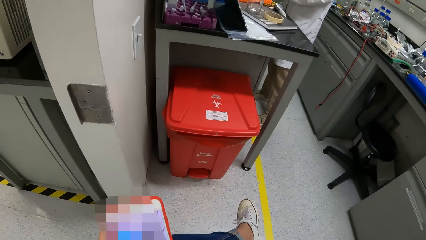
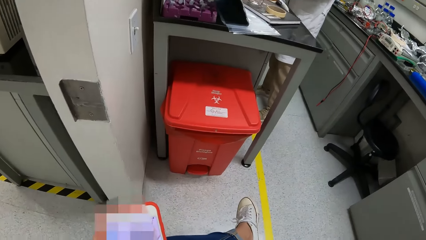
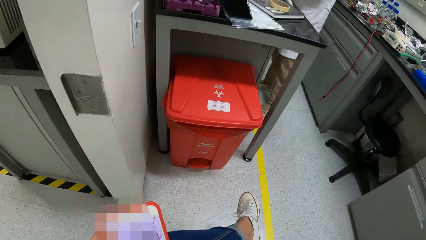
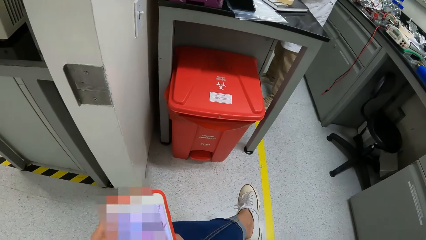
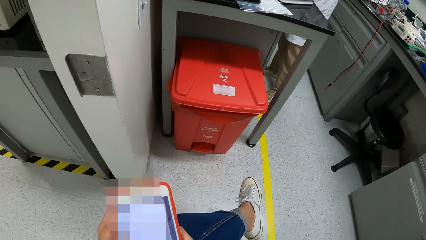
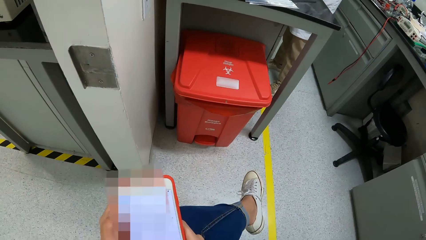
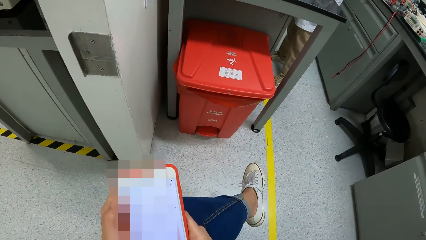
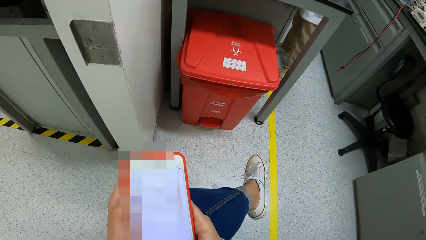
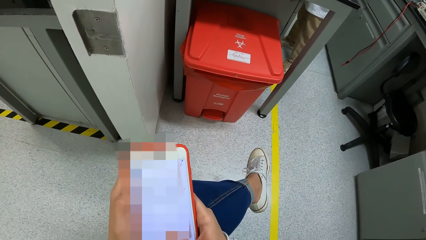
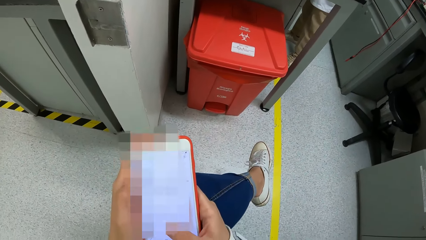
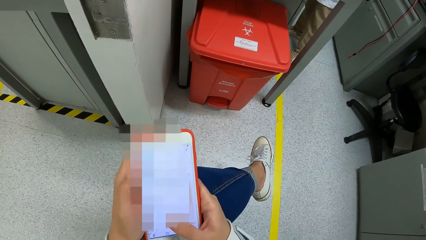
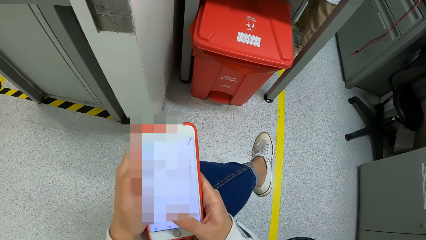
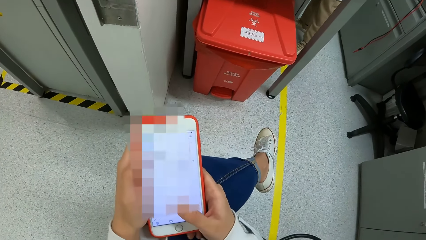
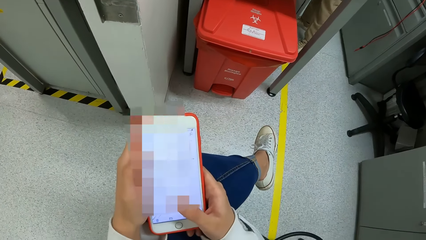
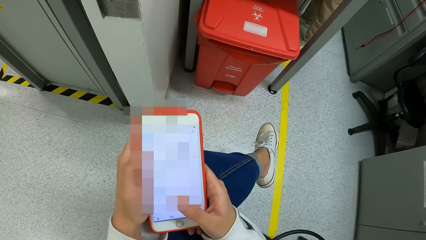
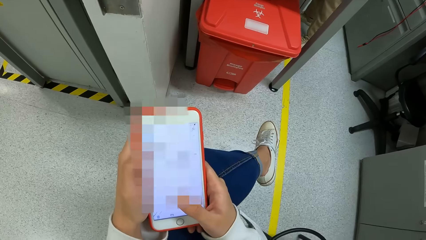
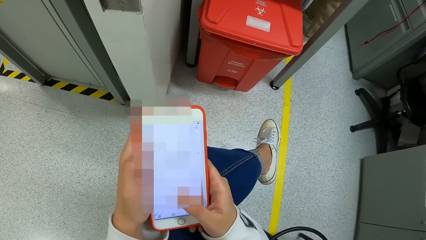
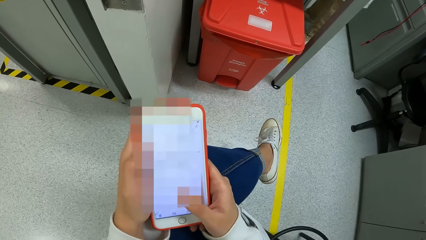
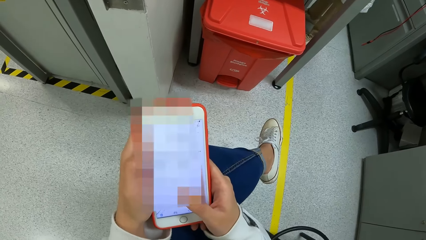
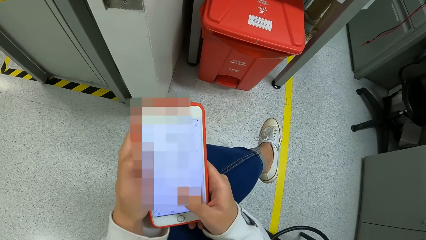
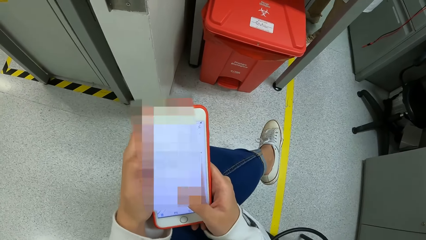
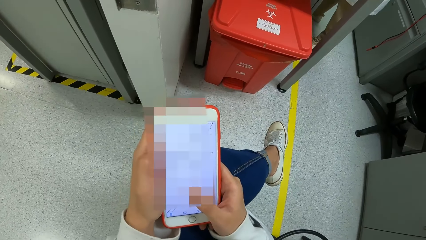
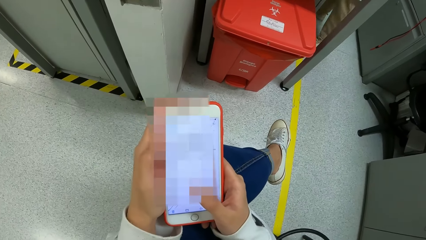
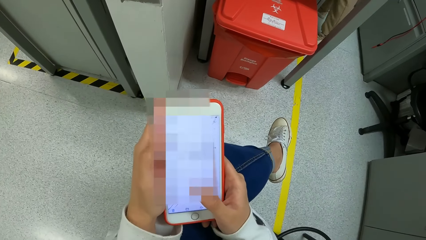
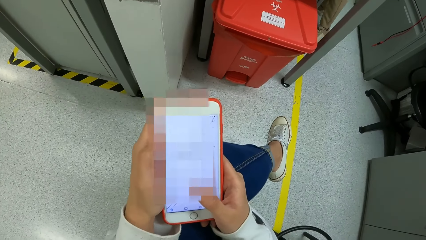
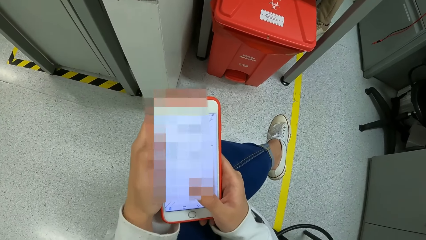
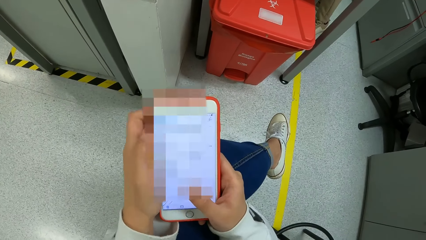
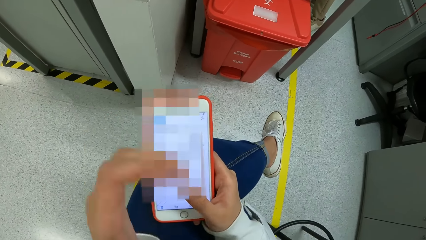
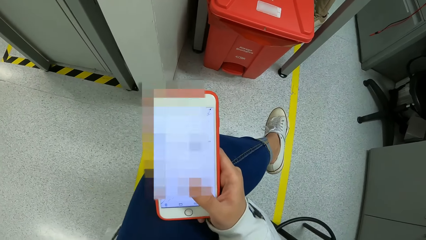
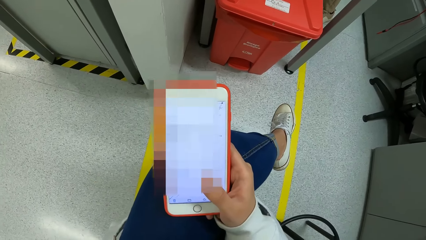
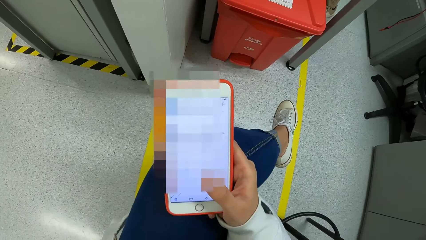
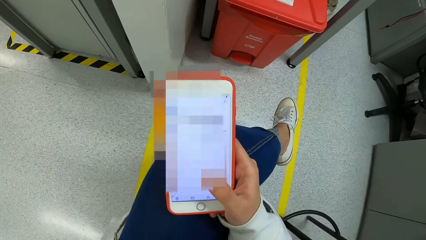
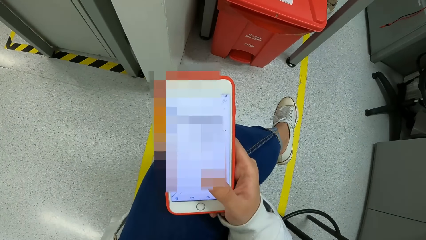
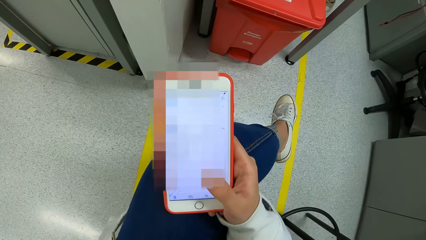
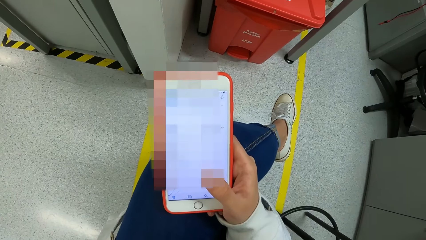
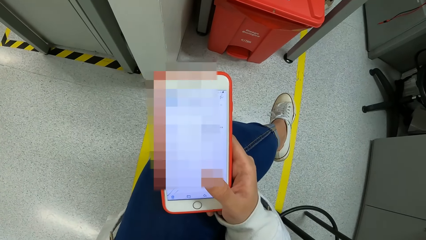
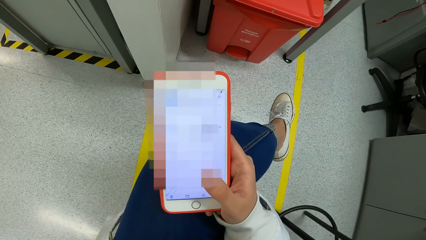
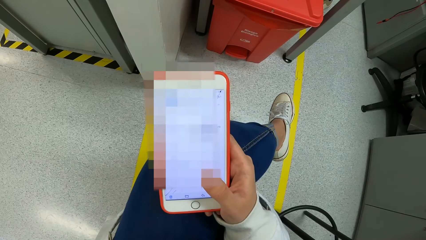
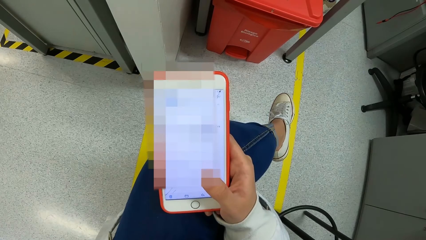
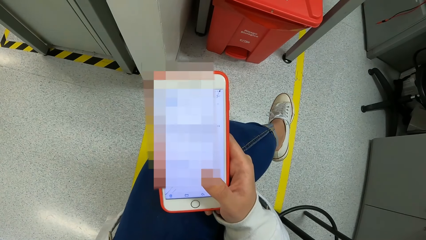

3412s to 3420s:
The camera wearer uses the phone.

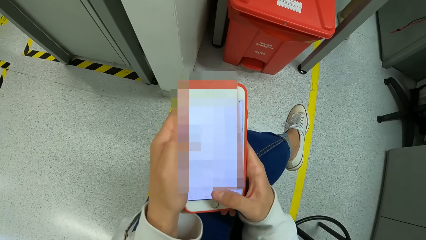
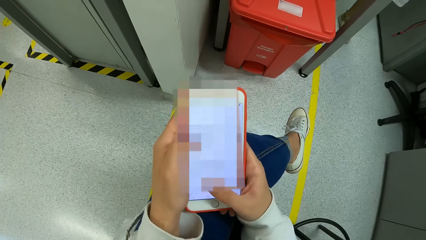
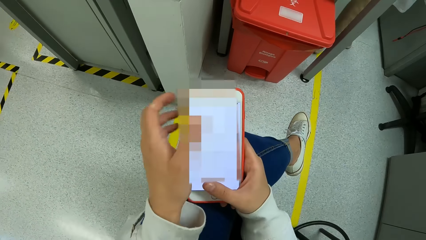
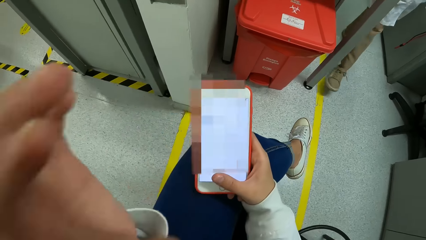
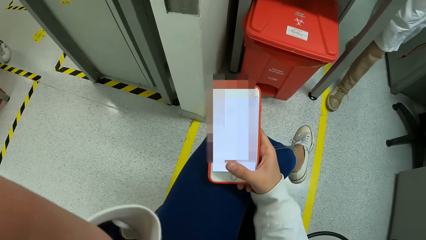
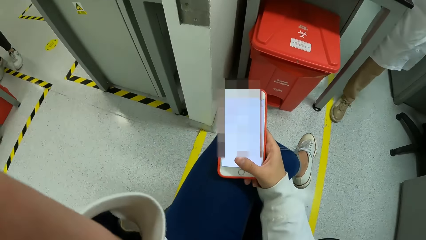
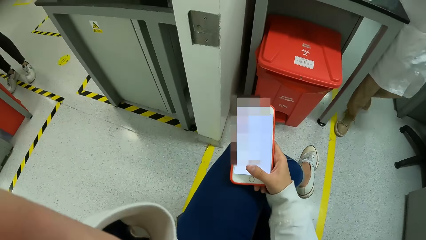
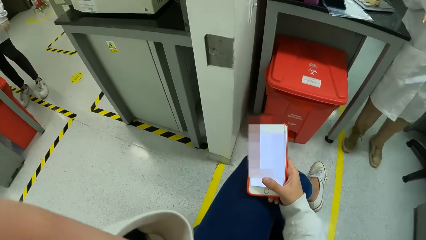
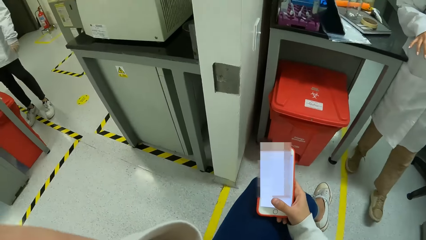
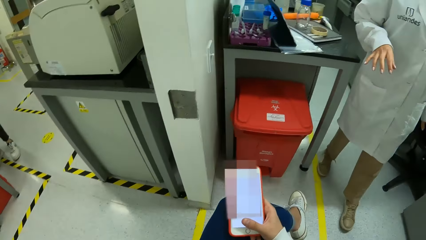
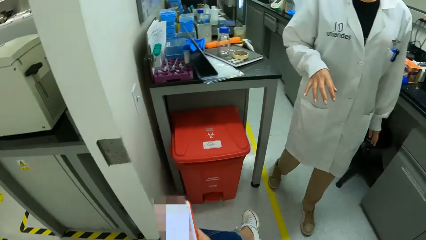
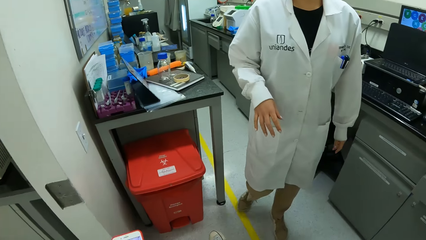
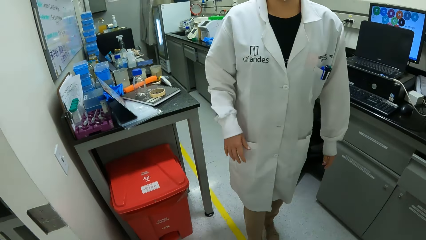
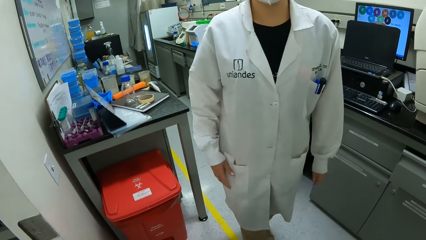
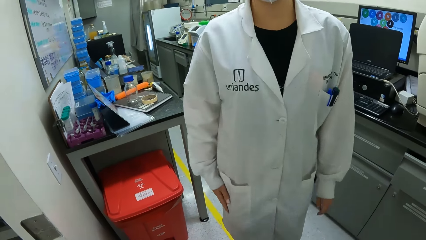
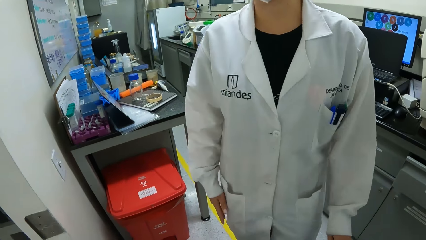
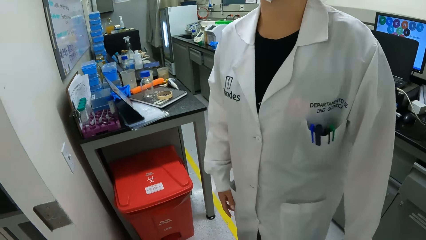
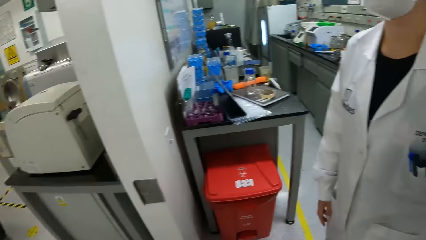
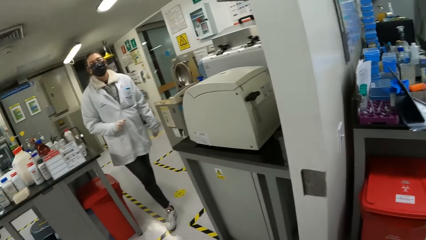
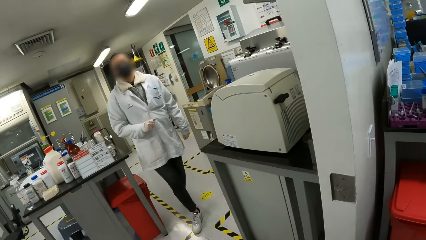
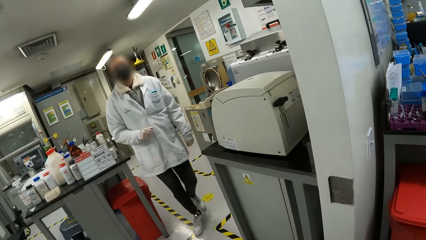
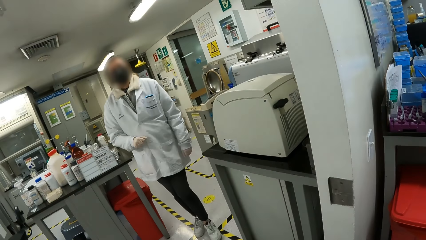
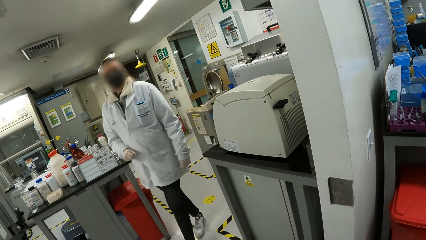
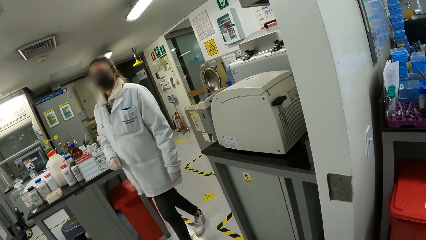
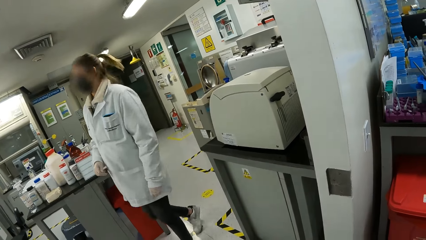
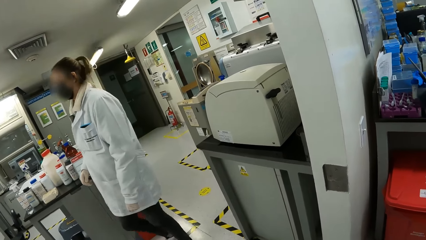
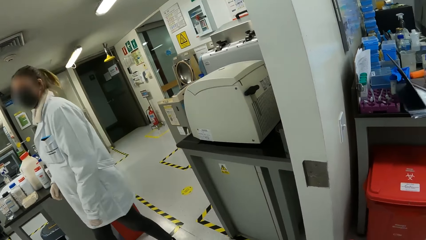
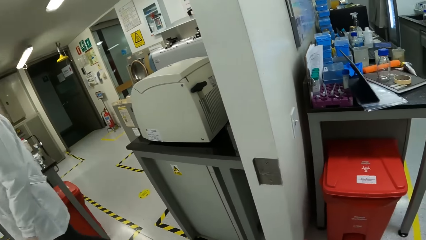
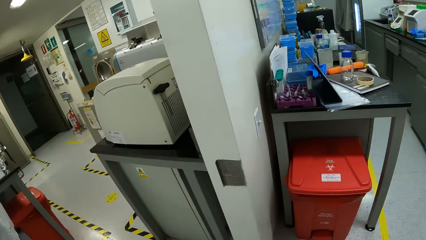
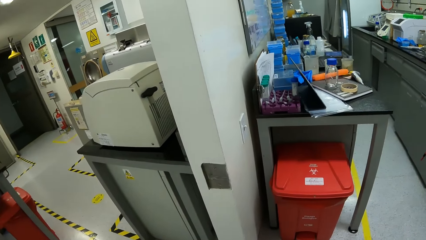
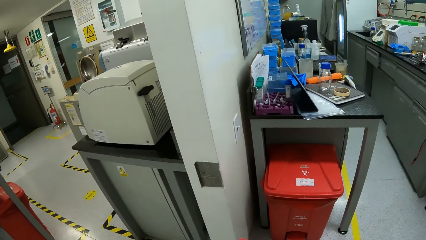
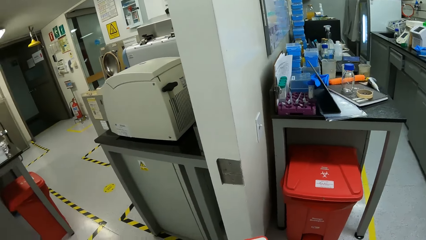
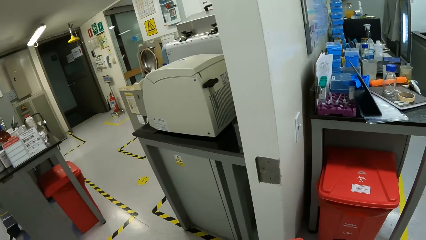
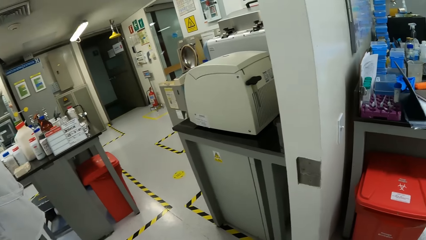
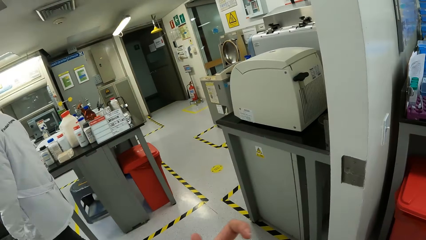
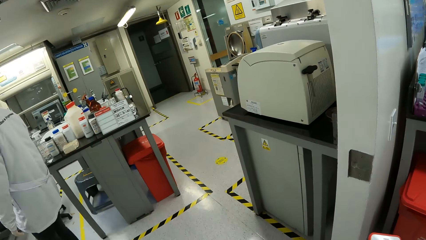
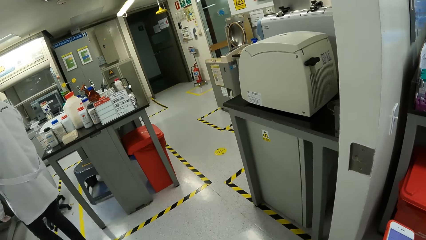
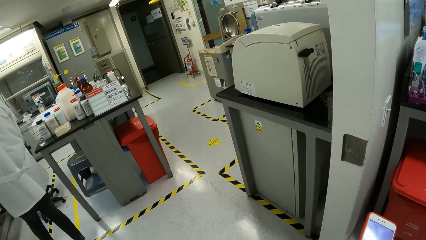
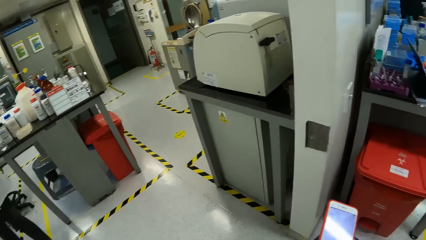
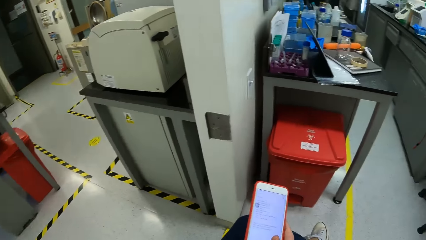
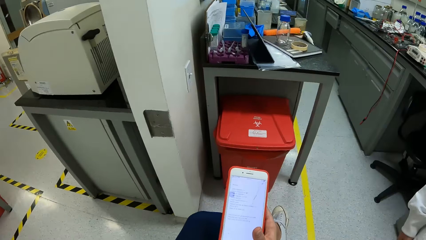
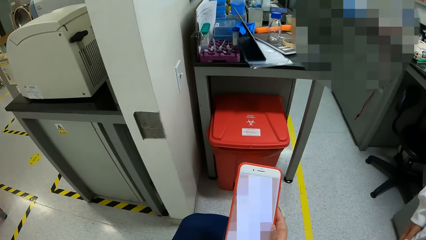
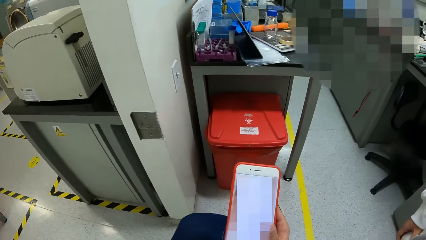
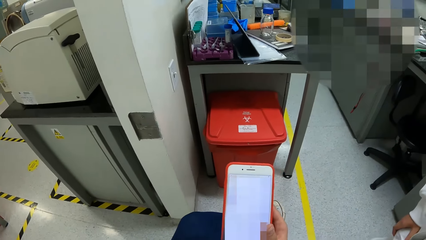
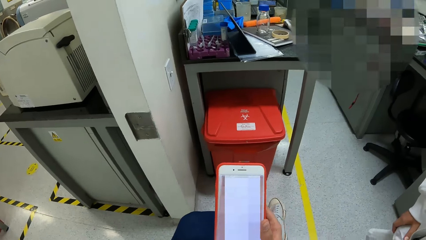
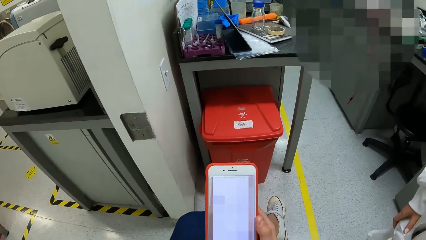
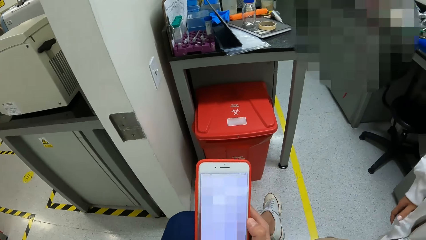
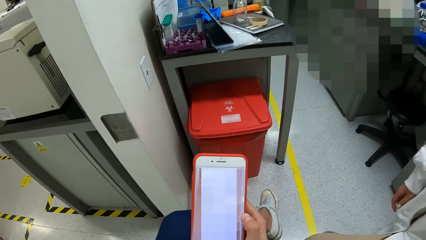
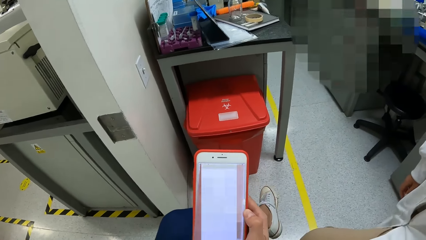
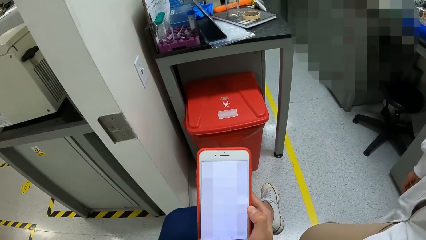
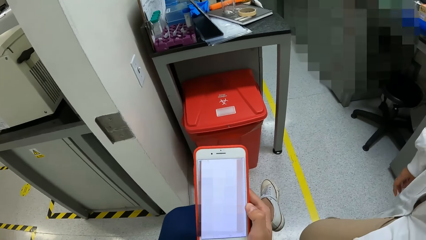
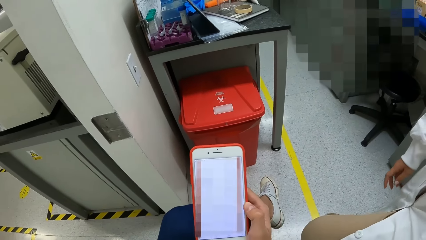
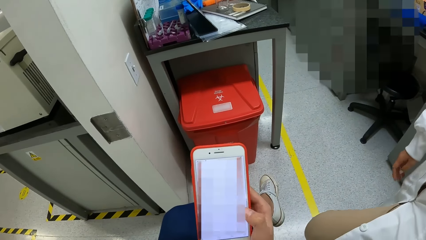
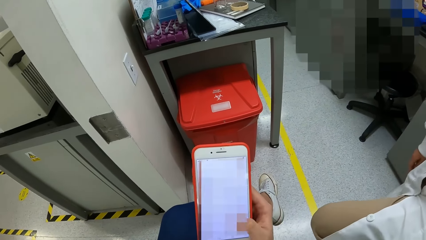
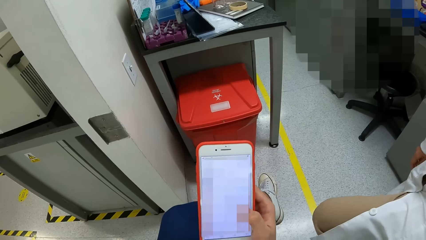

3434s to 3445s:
The camera wearer uses the phone, adjusts the camera and holds the camera. They look around the laboratory. A woman walks around the lab. The camera wearer uses the phone.
